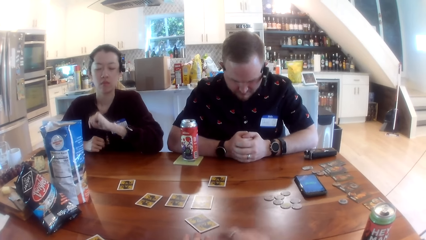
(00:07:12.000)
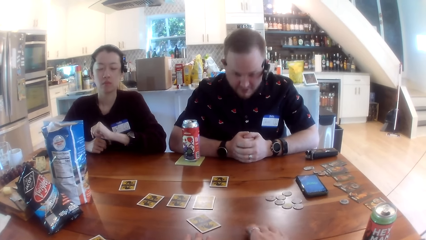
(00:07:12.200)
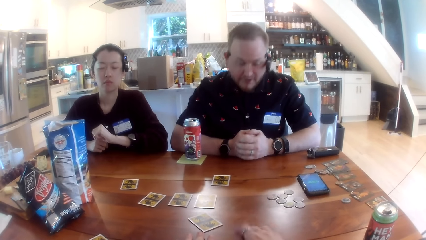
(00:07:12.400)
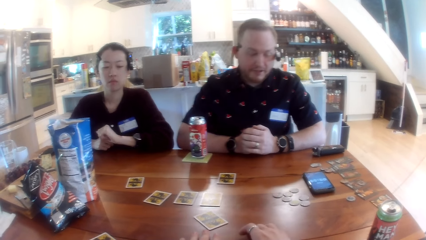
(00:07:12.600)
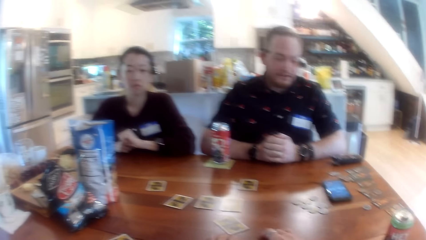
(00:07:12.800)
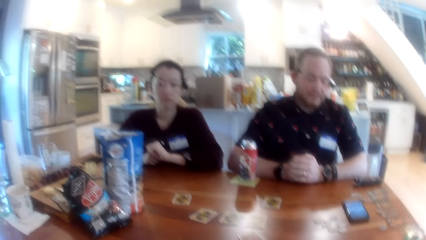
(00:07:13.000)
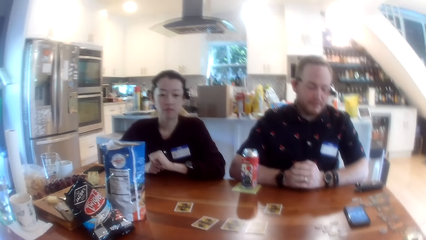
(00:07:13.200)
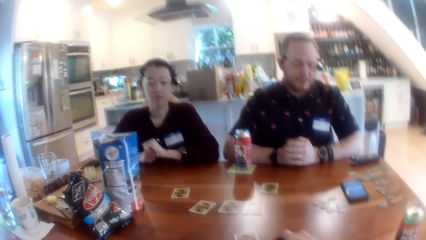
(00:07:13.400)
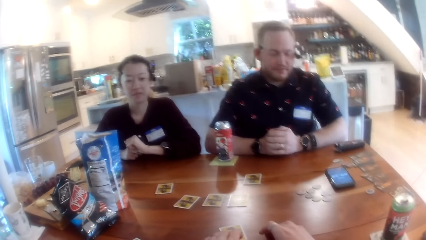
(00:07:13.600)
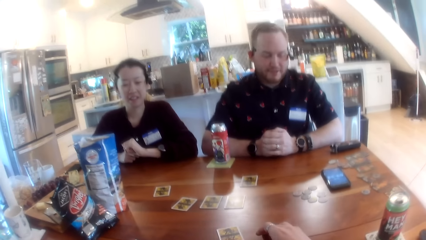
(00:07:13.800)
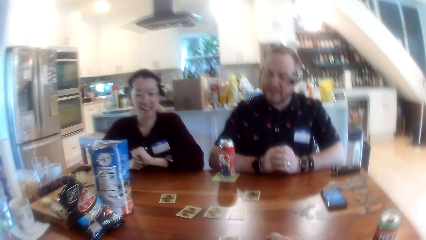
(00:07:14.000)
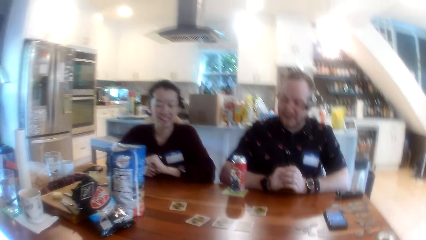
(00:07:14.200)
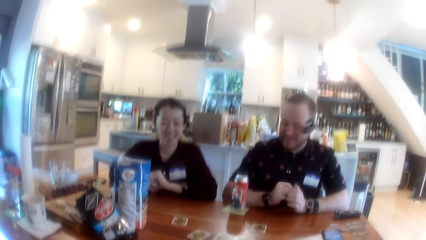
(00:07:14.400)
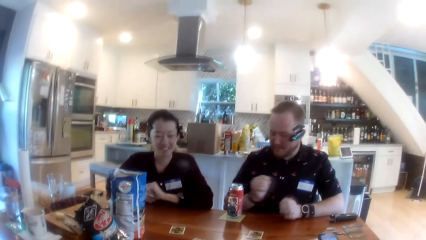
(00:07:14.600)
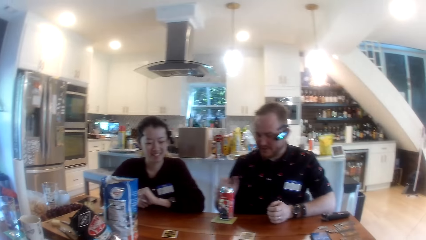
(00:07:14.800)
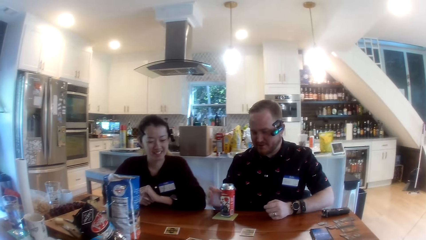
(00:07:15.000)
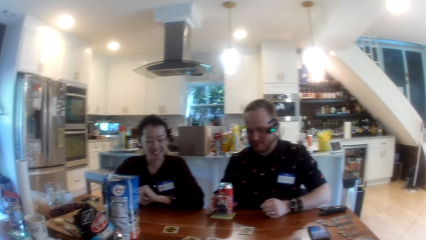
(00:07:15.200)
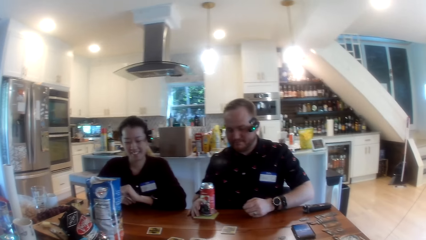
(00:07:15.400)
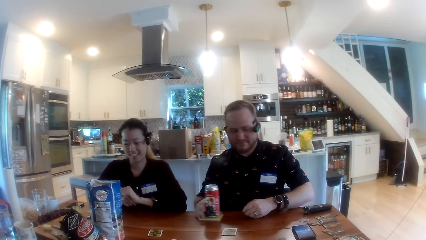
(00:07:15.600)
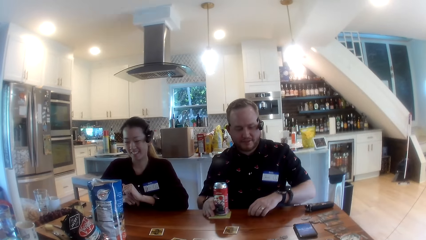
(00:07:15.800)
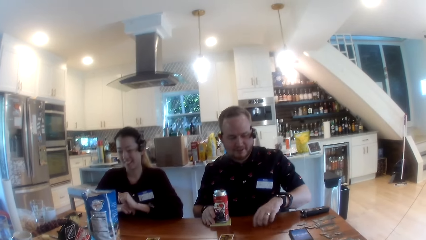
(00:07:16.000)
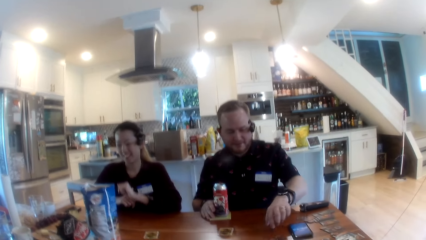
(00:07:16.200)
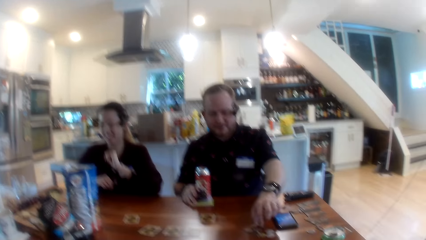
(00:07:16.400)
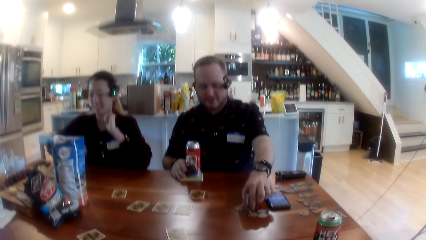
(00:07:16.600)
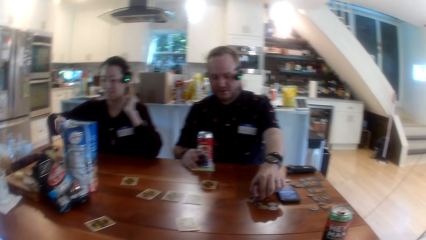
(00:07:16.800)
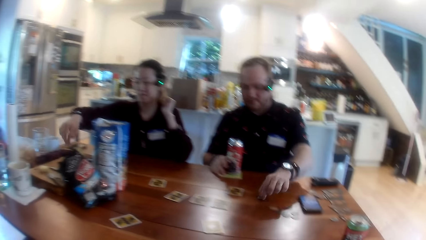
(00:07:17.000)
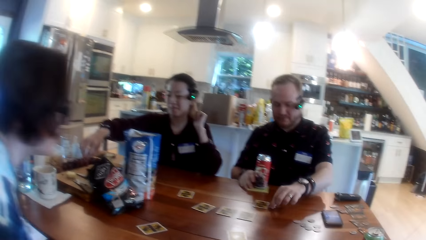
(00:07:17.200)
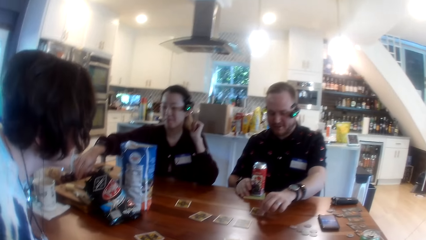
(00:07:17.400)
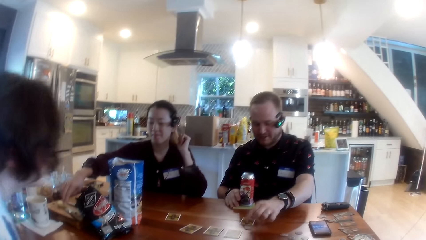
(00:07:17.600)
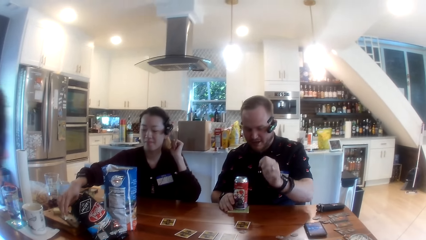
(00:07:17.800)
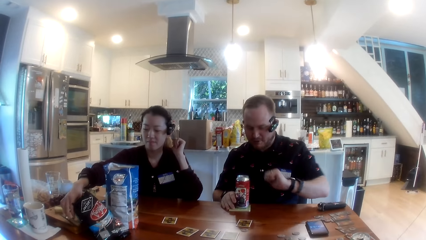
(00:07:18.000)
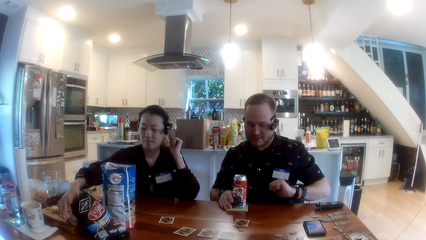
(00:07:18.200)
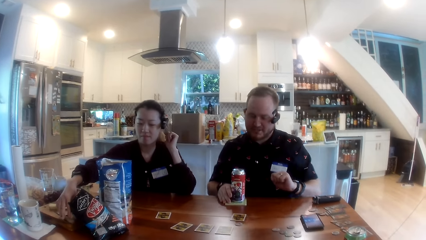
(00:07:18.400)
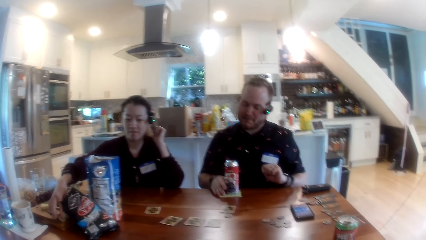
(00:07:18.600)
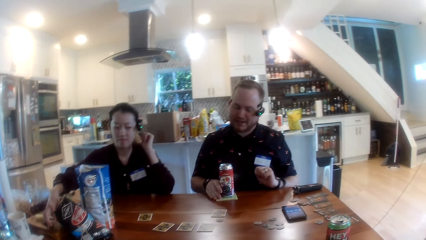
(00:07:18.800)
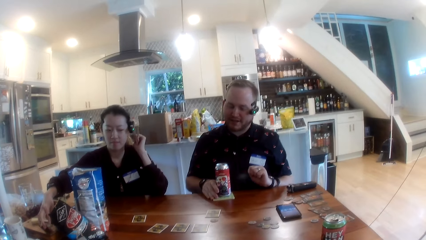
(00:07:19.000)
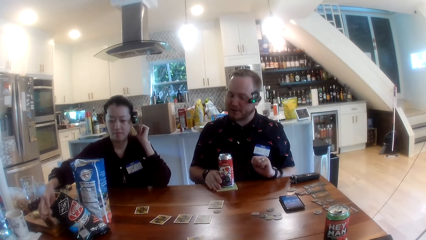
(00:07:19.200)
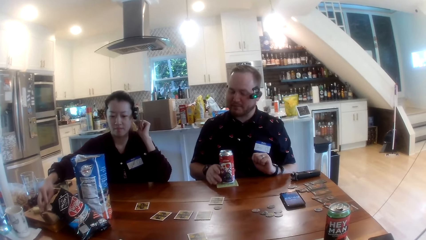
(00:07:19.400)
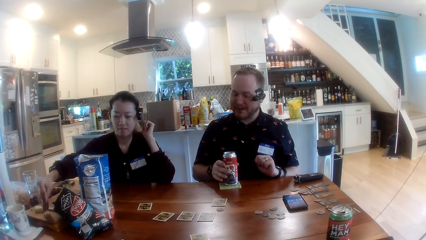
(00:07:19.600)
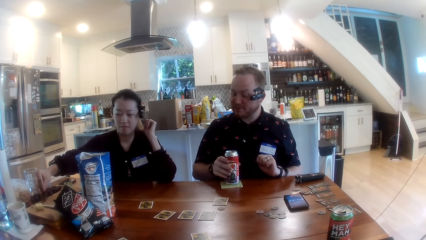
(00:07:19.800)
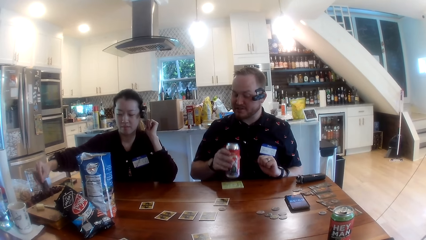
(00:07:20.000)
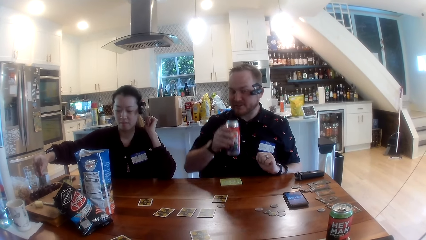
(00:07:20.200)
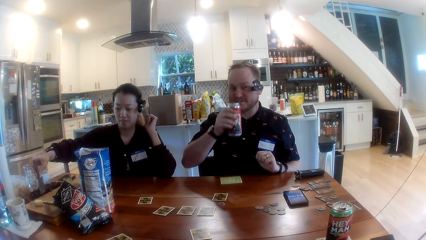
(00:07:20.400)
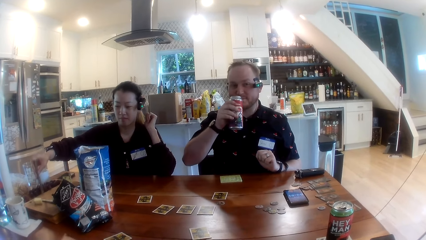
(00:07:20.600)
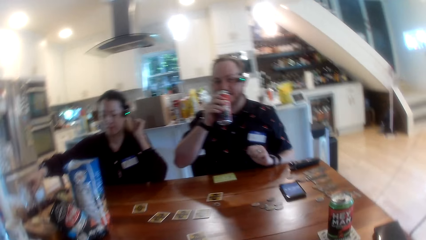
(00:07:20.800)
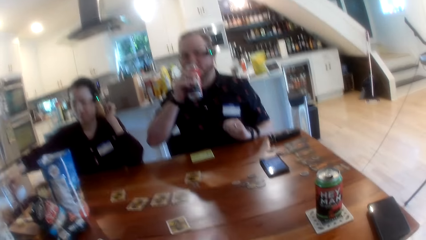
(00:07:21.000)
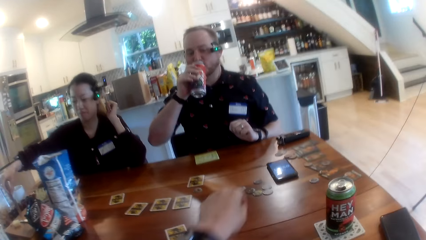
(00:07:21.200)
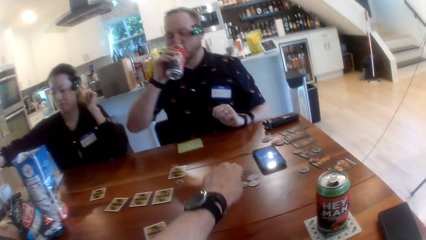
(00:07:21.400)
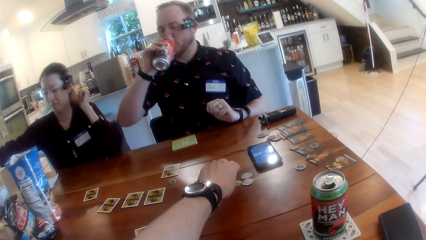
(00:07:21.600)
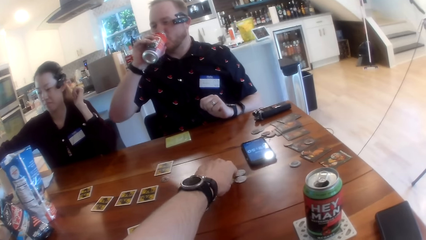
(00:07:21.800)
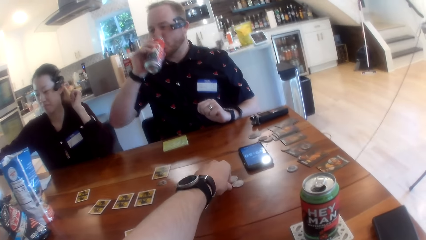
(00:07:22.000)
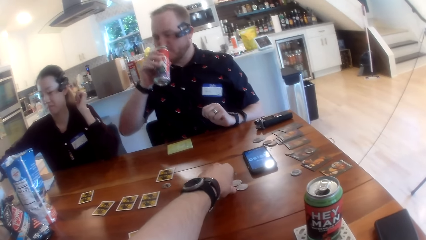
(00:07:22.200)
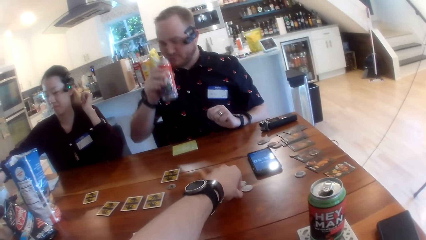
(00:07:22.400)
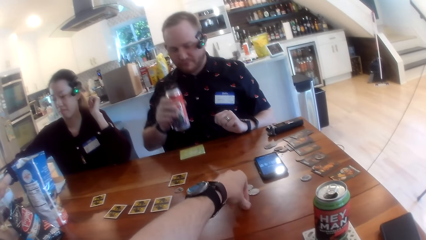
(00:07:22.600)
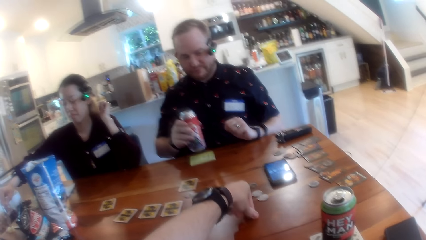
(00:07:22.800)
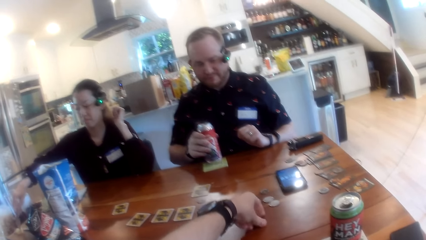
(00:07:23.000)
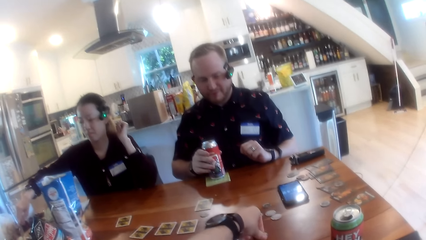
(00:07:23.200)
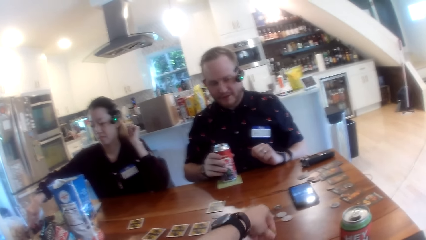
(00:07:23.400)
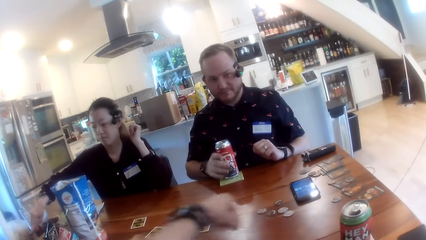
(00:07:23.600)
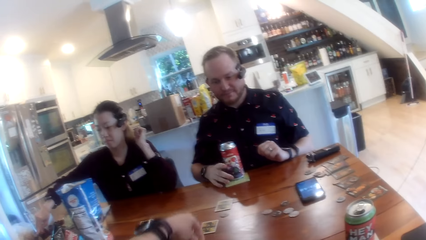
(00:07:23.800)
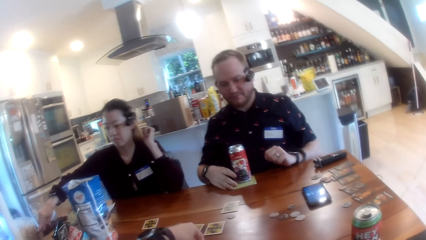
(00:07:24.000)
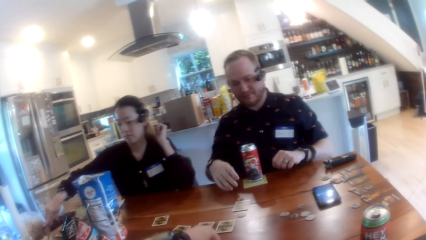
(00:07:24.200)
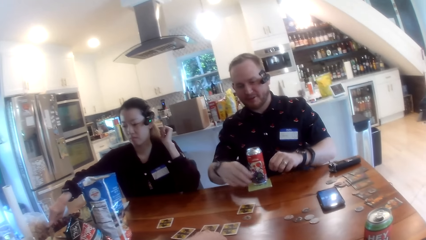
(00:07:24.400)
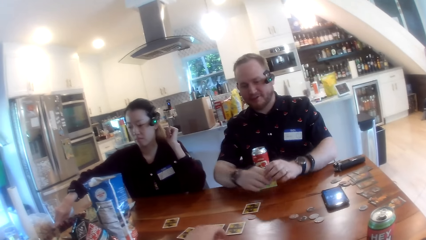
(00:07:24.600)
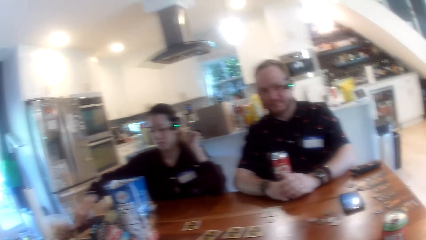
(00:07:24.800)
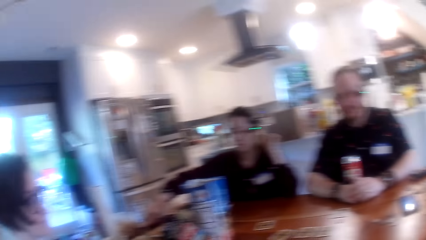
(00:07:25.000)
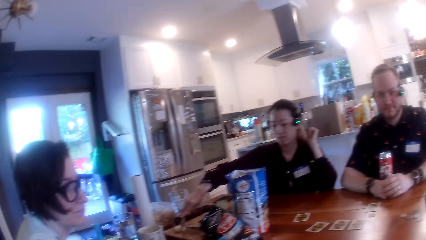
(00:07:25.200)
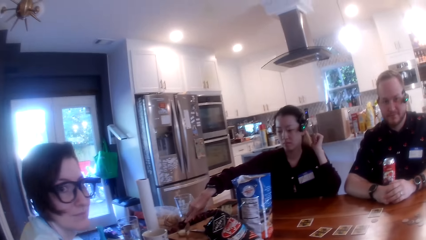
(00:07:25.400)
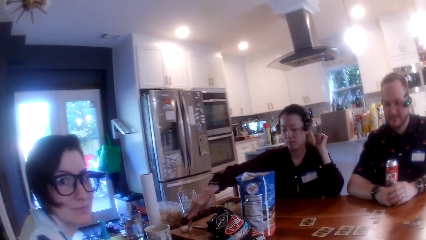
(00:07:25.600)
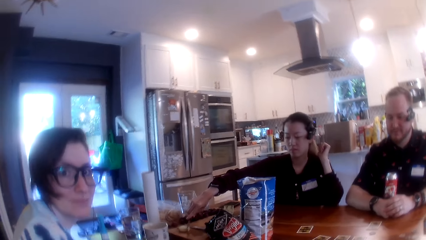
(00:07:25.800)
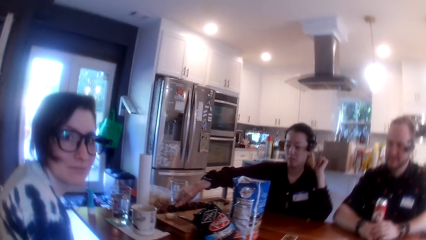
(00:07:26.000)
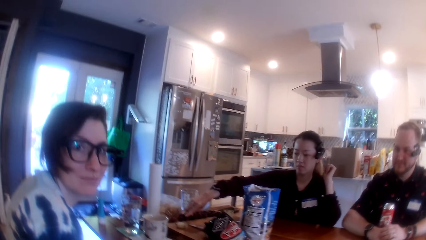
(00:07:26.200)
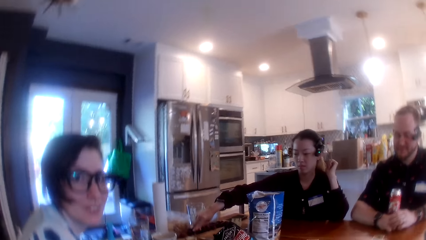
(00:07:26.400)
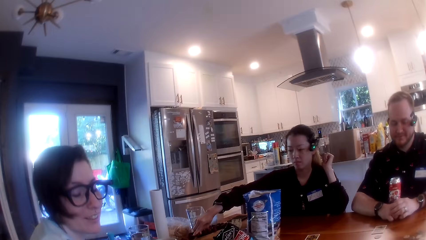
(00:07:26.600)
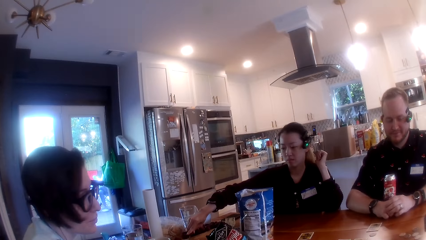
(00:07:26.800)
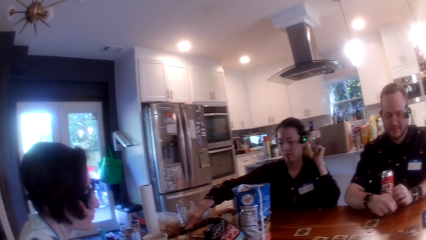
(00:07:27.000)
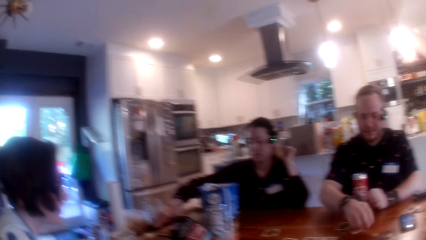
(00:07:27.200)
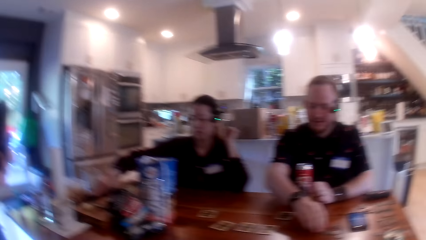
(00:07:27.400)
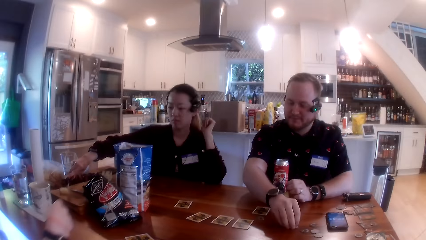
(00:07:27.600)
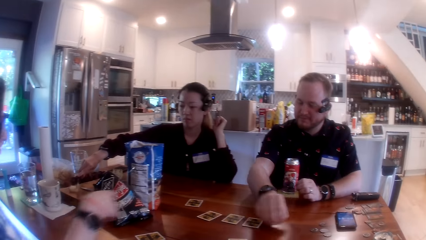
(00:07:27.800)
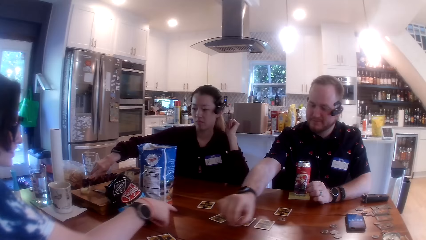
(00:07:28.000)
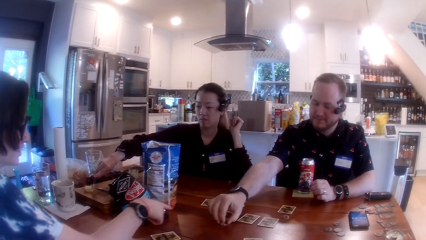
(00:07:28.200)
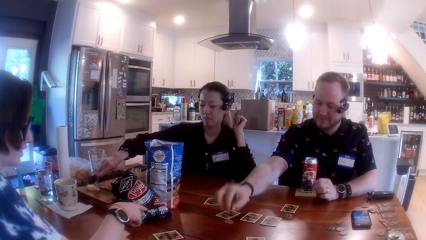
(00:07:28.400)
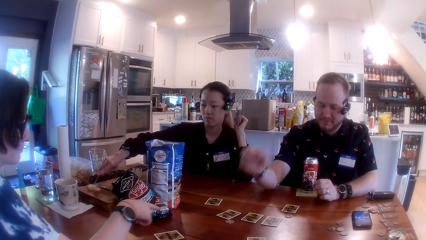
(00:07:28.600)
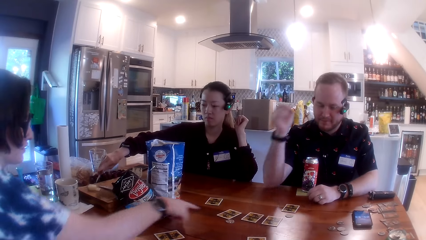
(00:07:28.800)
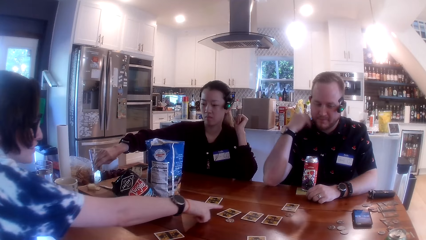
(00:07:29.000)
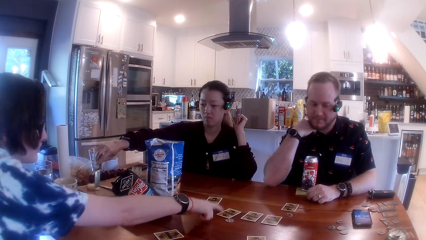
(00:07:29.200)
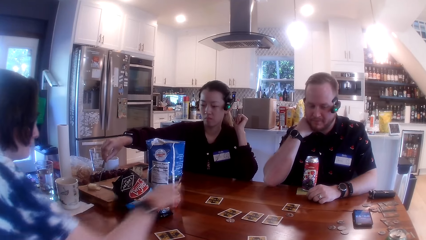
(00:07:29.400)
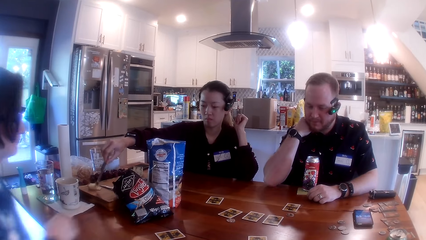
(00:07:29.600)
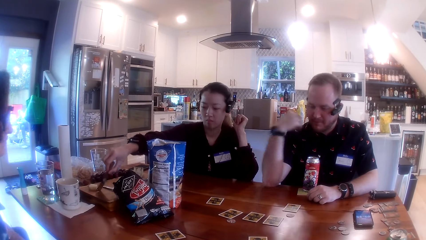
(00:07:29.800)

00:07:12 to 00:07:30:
The man adjusts the can on the table with his right hand. He moves a game piece on the table with his left hand, picks up a coin from the table and places the coin on a card. The woman picks up a knife on a cutting board with her right hand. The man picks the can from the table with his right hand and drinks juice from the can in his right hand. The woman cuts an apple on the cutting board with the knife in her right hand. The camera wearer repositions a game piece on the table with his left hand. The man puts the can on the table. The camera wearer turns to the left. The man repositions a game piece on the table with his right hand. He moves his hand. The woman points on a card on the table.
